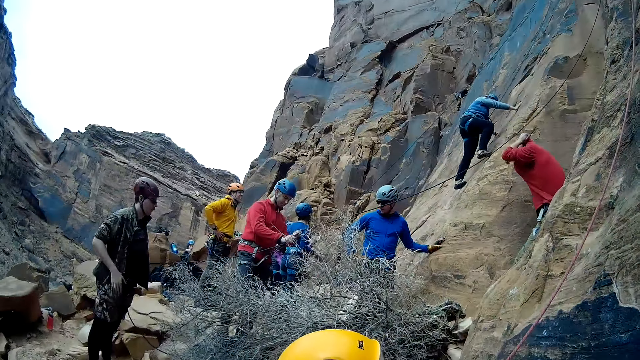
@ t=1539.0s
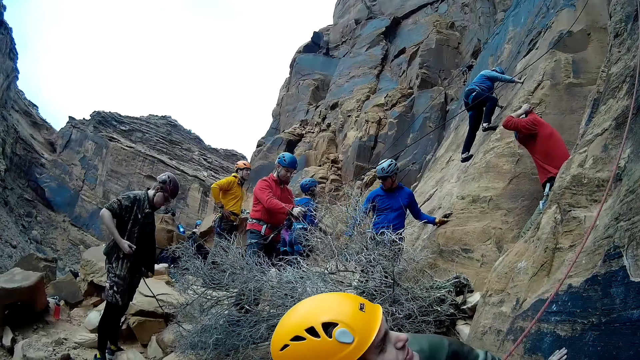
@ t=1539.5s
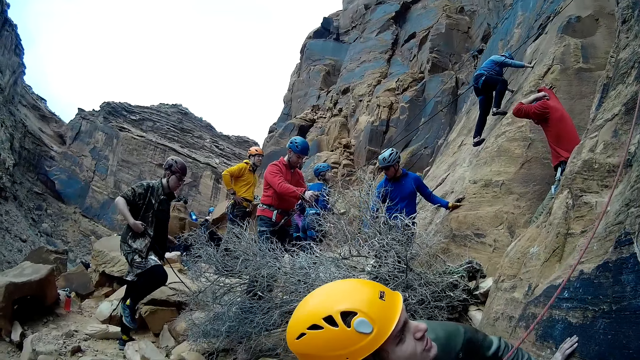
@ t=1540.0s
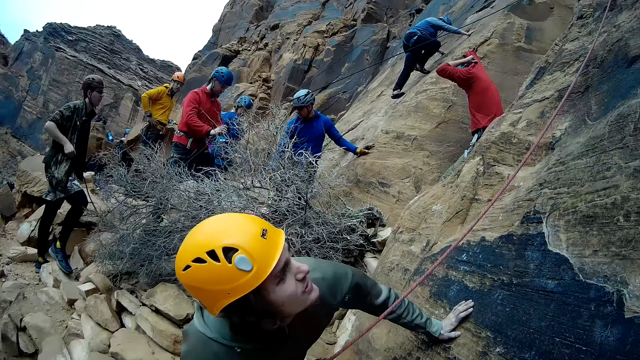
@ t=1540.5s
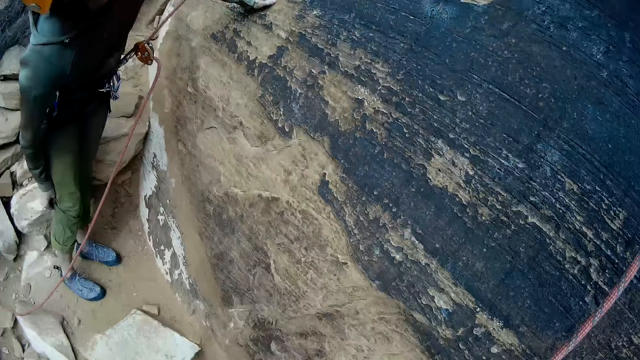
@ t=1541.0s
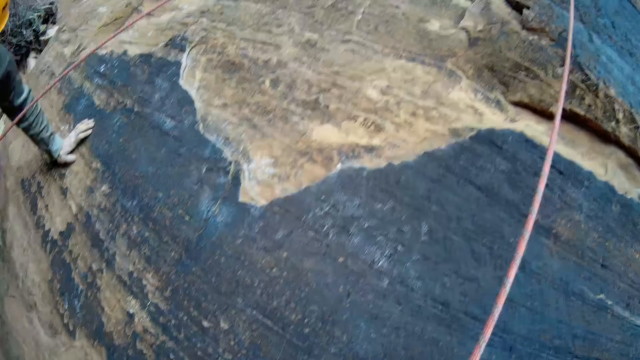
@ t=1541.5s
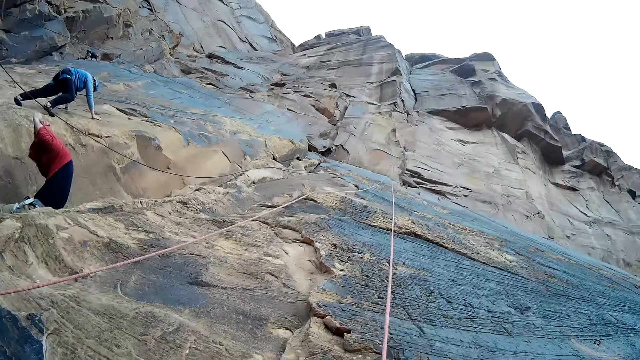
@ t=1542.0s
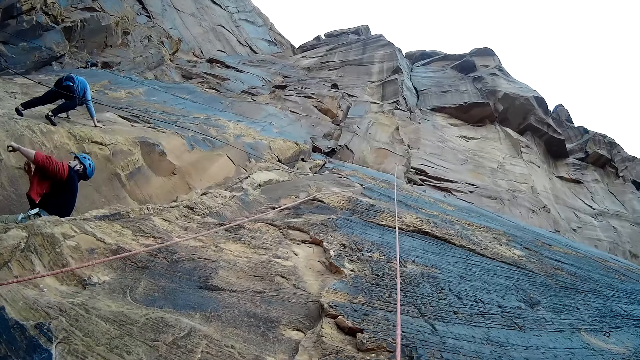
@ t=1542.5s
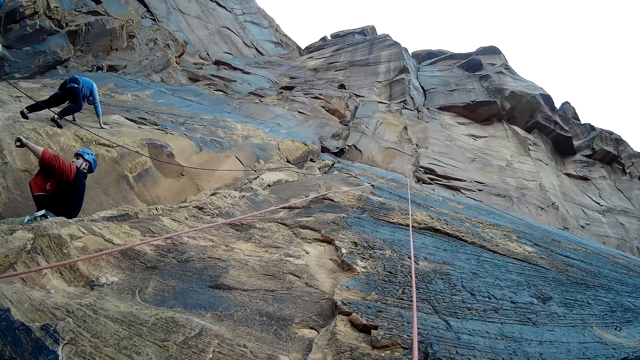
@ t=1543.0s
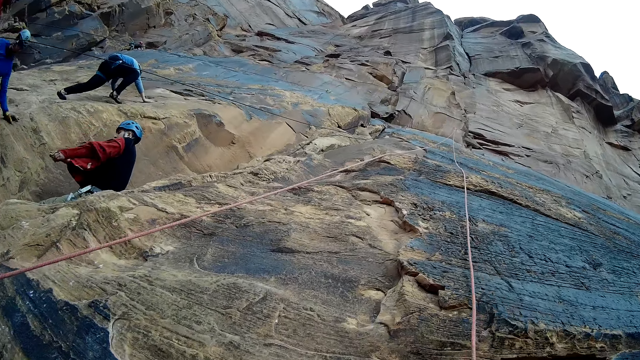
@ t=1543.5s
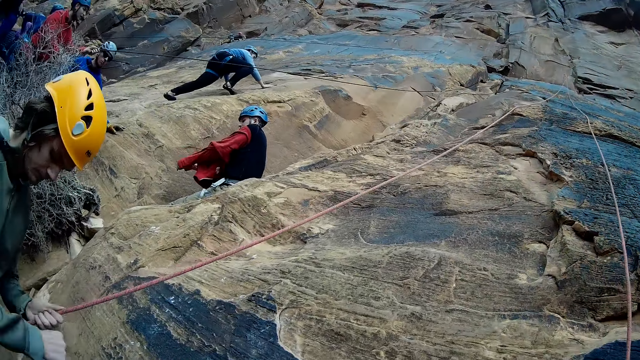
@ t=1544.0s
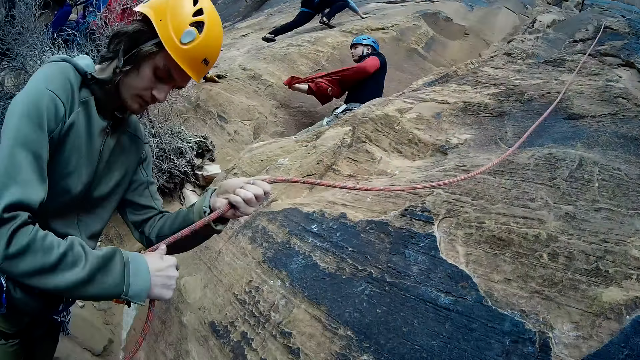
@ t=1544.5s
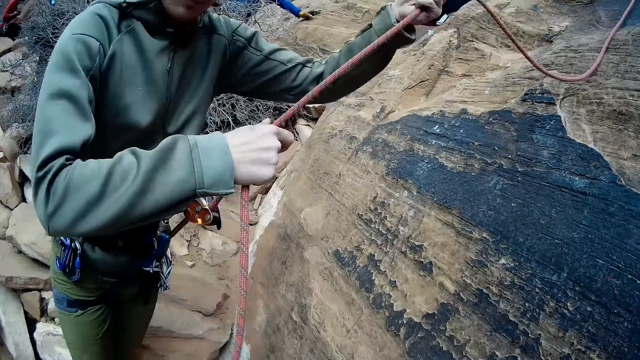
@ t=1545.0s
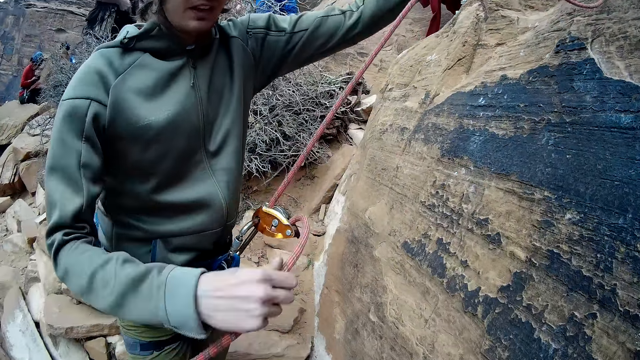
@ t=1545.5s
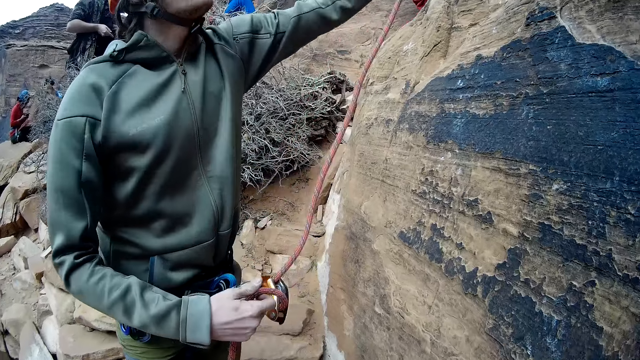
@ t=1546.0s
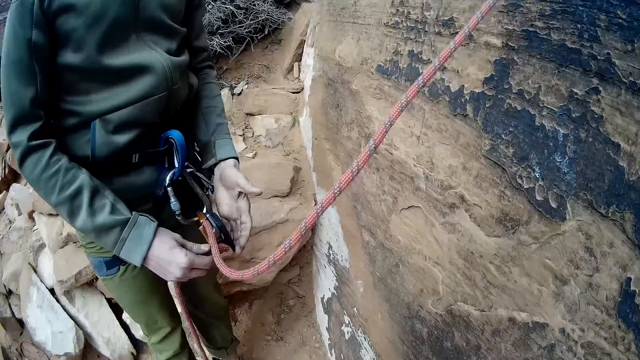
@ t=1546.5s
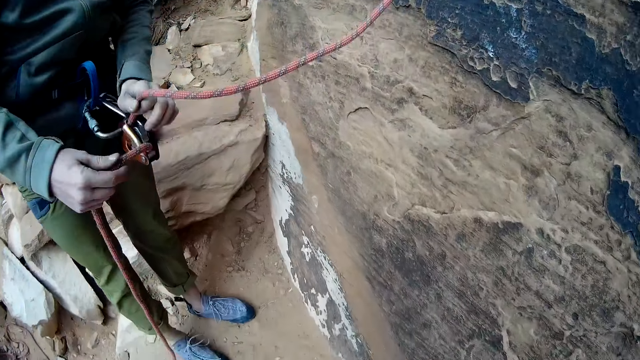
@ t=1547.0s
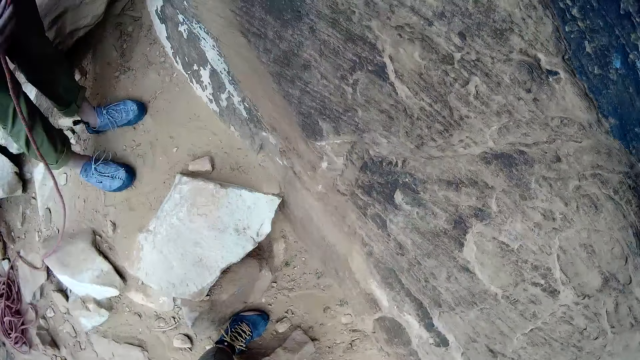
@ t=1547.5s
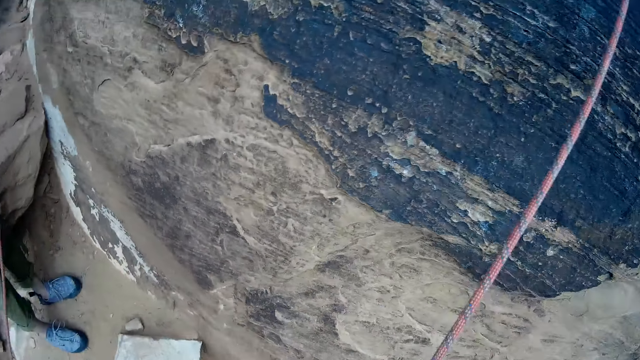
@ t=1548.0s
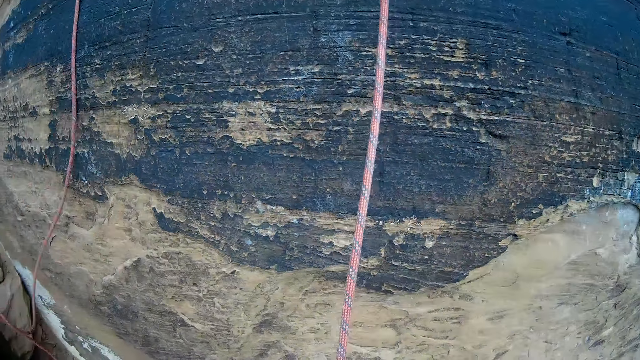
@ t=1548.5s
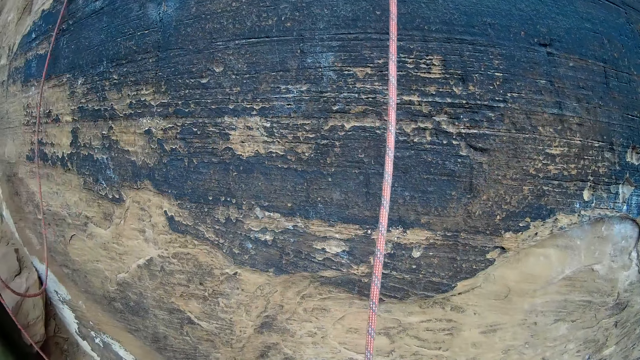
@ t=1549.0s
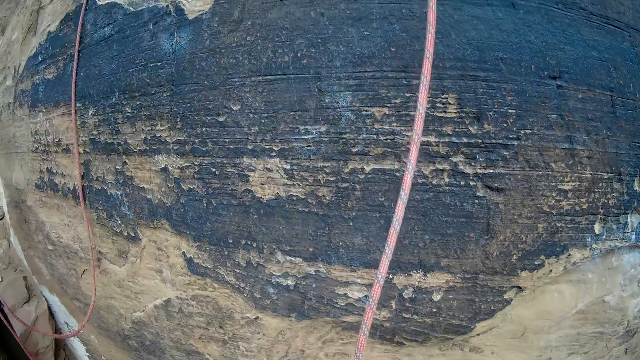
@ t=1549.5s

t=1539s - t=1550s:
The man scratches an itch on his right leg with his right hand. He adjusts the climbing rope on a harness round his waist with both hands. He winds the climbing rope. He holds the hook with both his hands.

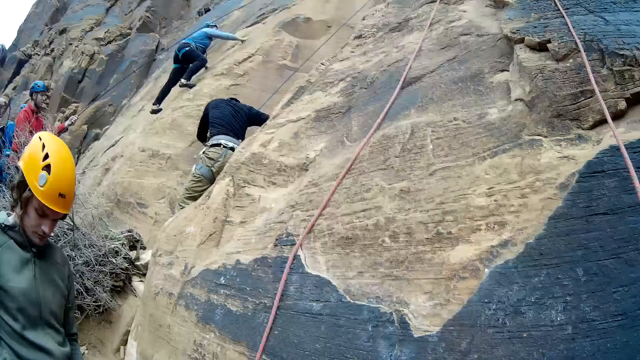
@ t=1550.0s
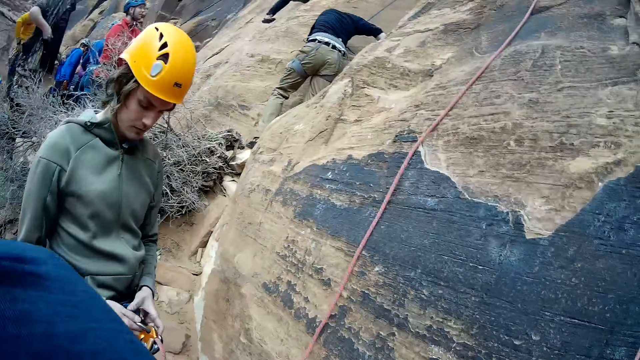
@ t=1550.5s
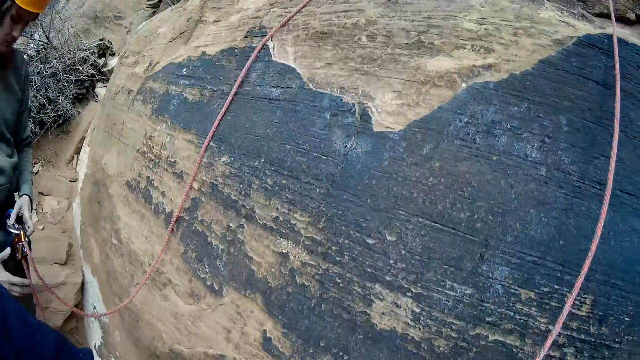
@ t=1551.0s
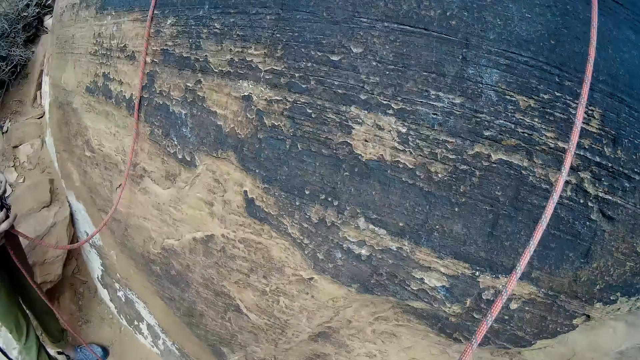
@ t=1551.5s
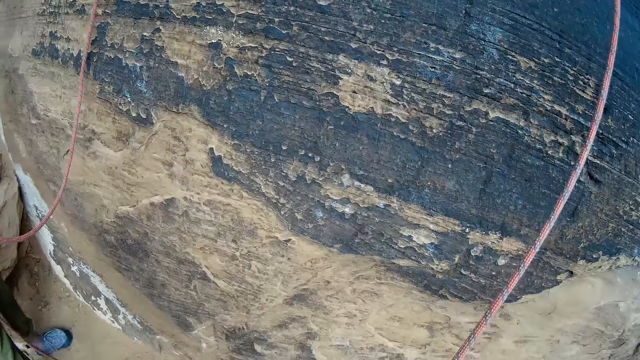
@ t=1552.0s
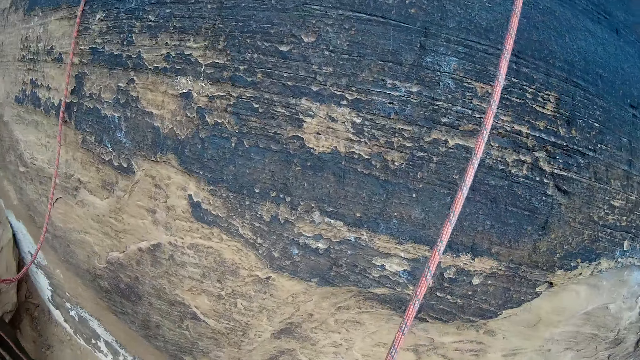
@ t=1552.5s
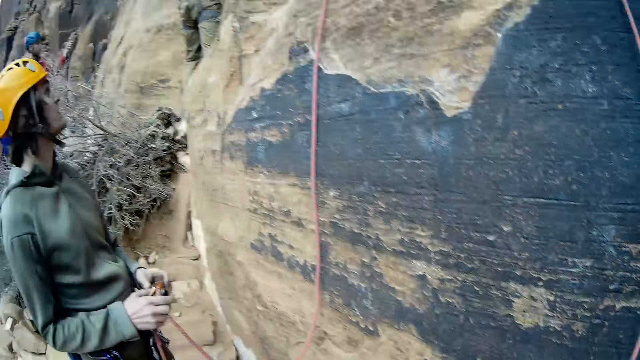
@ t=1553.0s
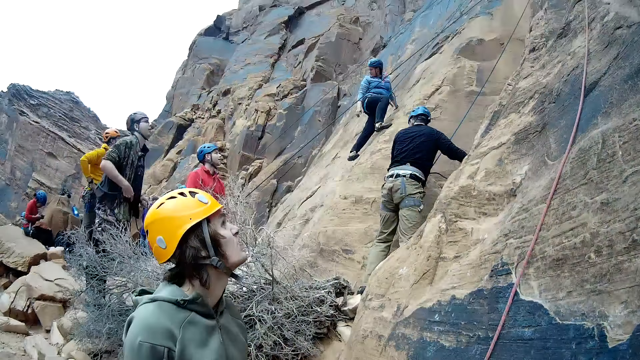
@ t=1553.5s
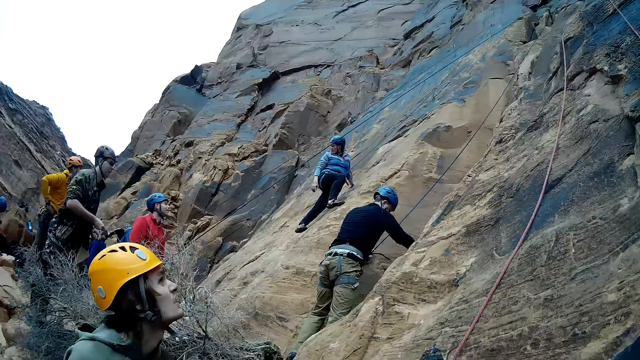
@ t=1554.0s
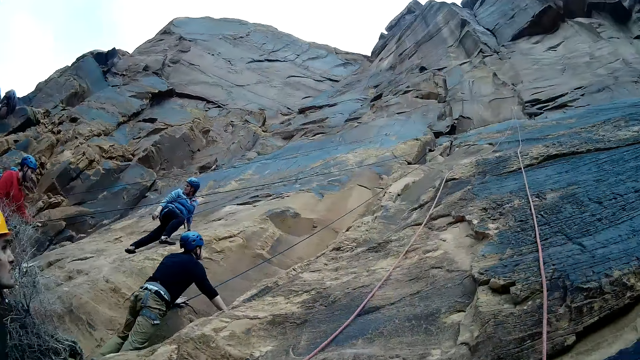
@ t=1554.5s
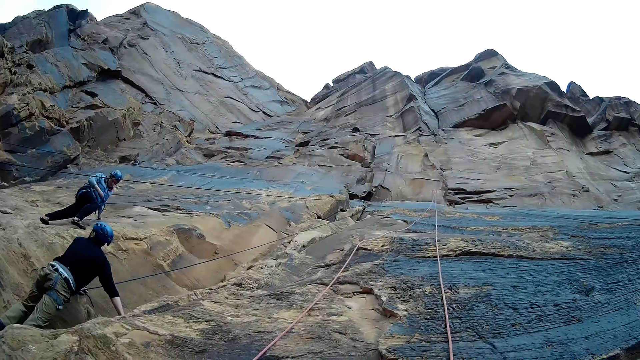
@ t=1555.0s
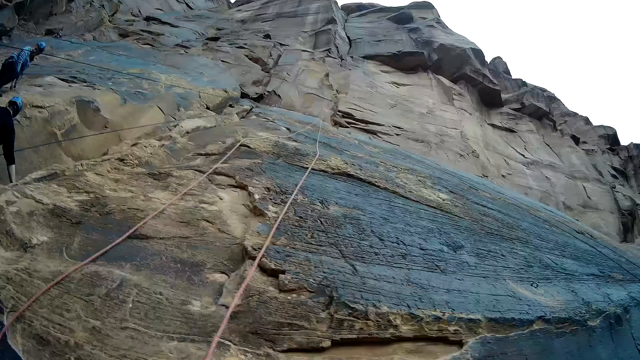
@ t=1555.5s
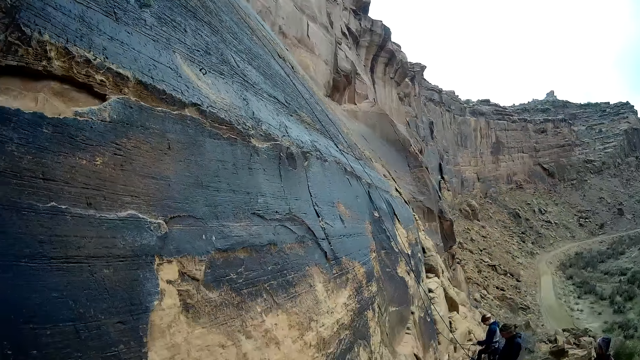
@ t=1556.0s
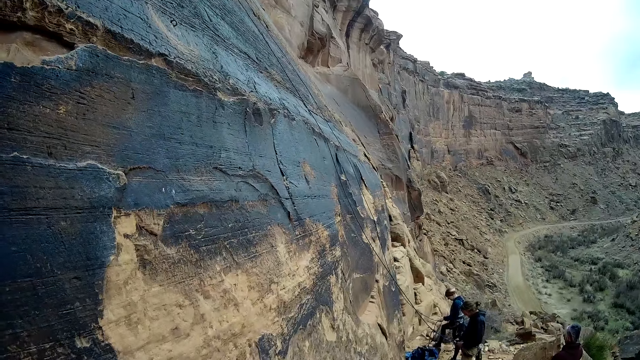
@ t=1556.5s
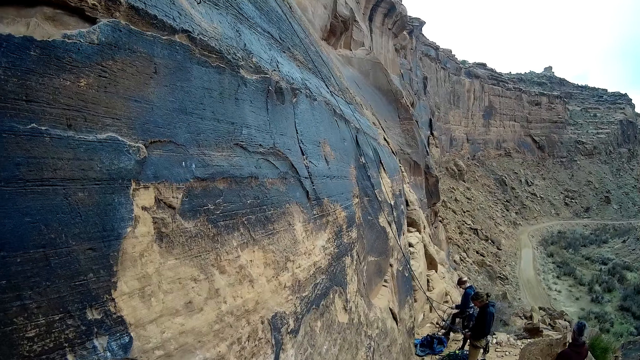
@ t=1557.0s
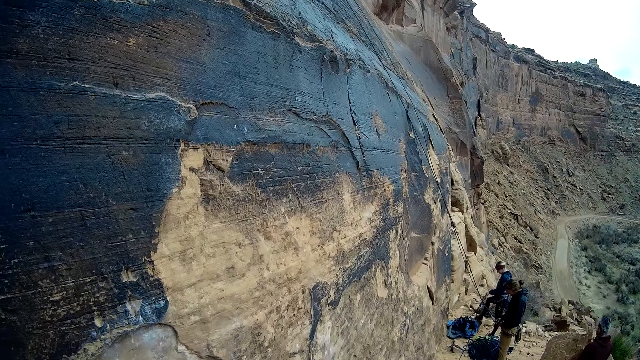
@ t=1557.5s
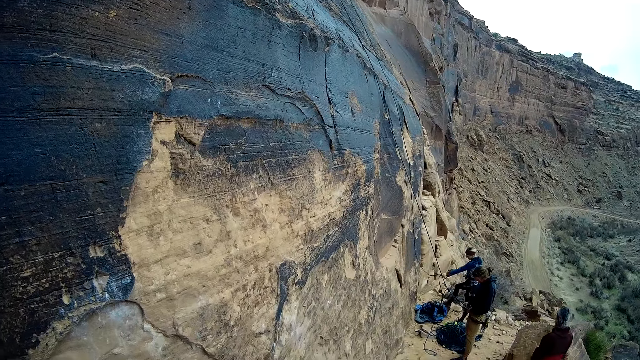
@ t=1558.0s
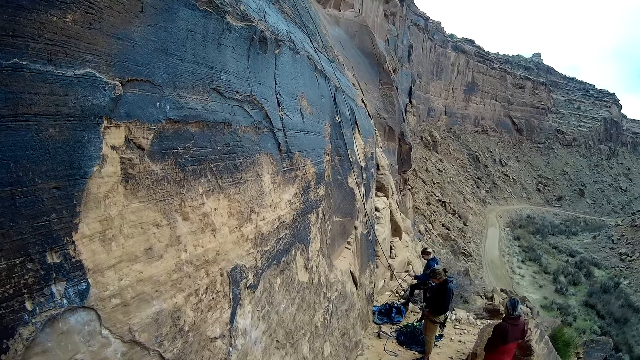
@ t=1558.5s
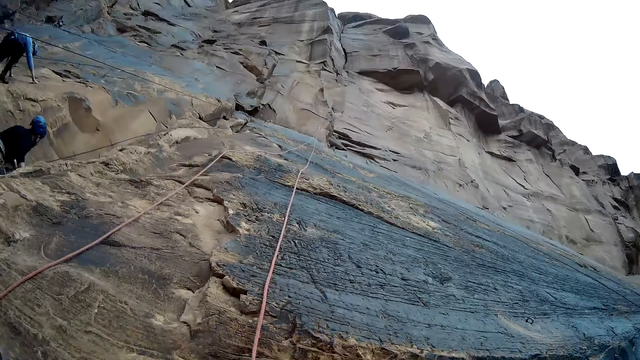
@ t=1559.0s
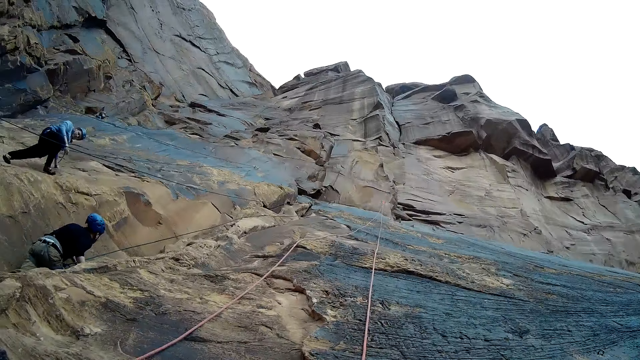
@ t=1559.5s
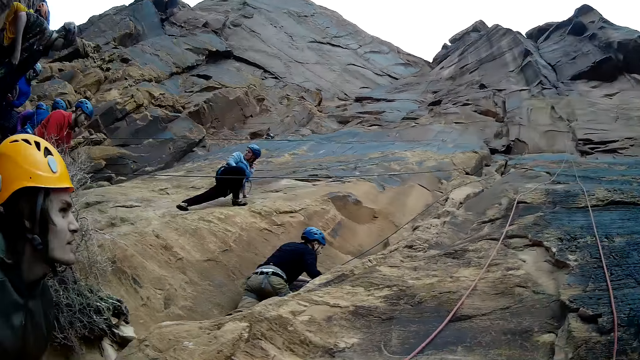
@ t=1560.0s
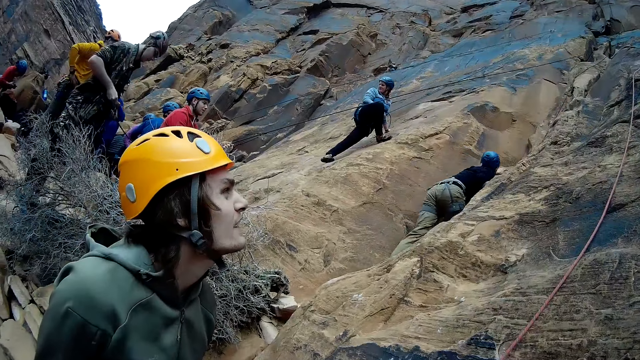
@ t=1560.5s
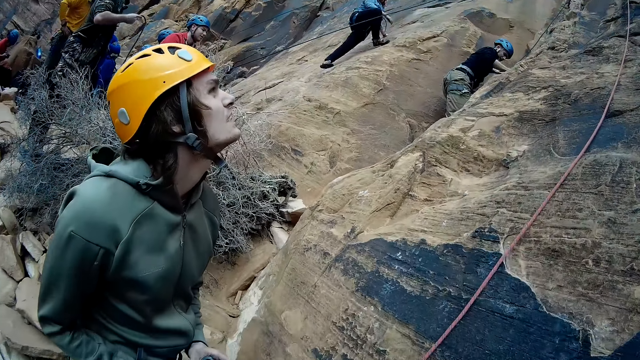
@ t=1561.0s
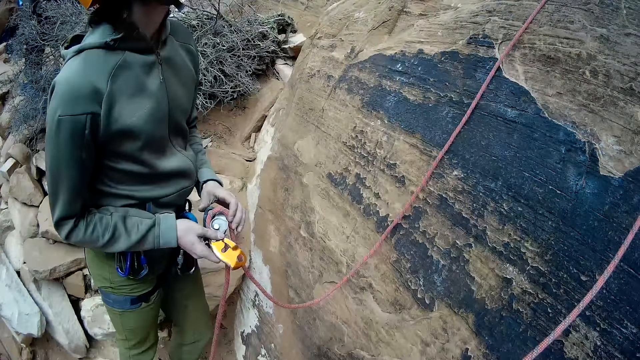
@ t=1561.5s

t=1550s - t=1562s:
A man climbs the mountain. A person winds up the climbing rope. Another person pulls the climbing rope. A third person helps the first person to pull up the climbing rope.
